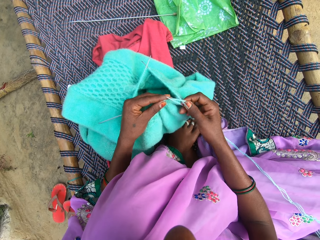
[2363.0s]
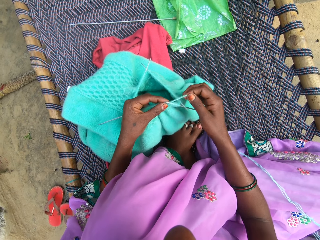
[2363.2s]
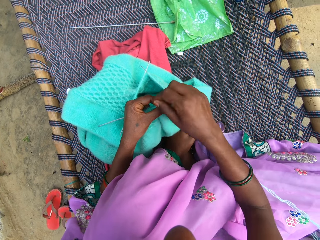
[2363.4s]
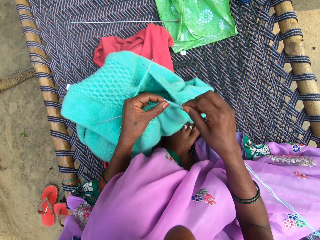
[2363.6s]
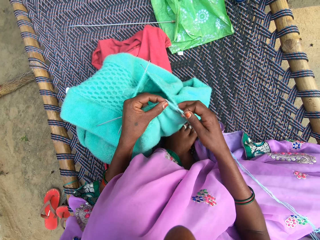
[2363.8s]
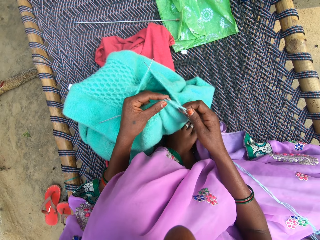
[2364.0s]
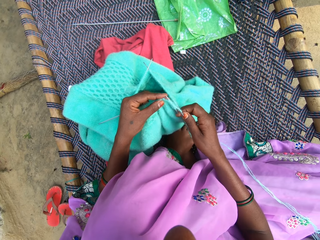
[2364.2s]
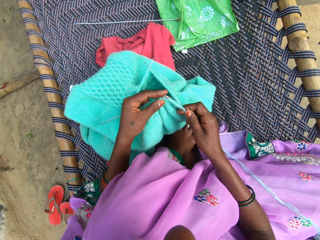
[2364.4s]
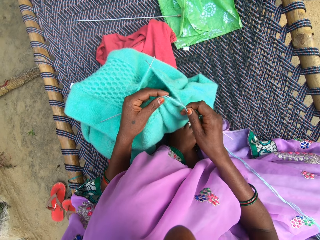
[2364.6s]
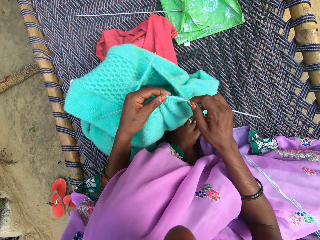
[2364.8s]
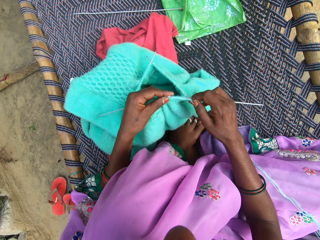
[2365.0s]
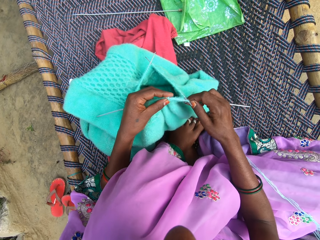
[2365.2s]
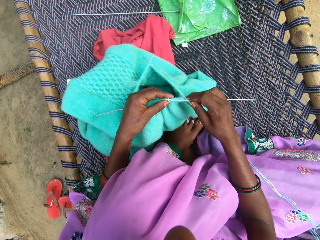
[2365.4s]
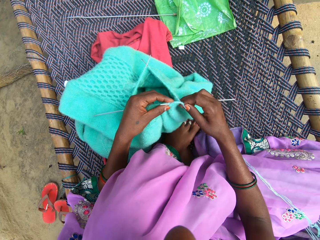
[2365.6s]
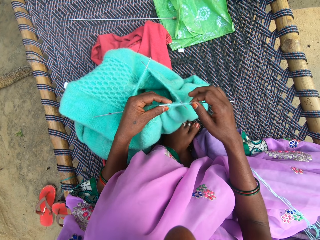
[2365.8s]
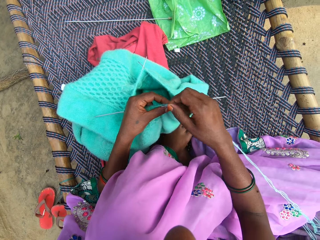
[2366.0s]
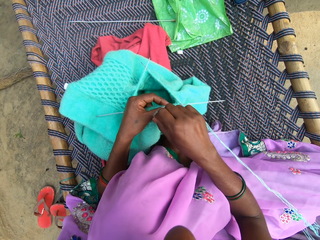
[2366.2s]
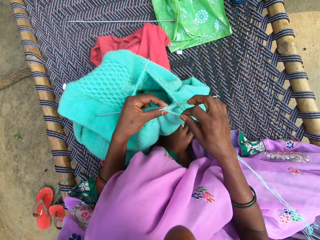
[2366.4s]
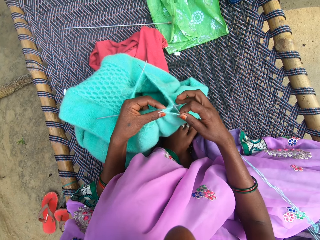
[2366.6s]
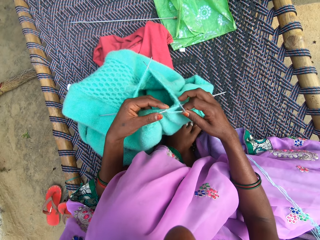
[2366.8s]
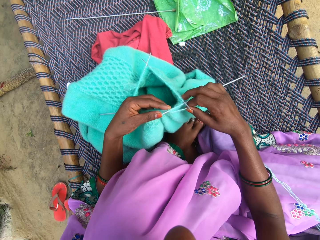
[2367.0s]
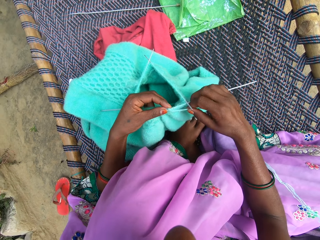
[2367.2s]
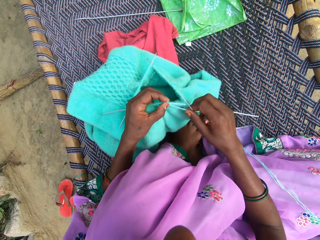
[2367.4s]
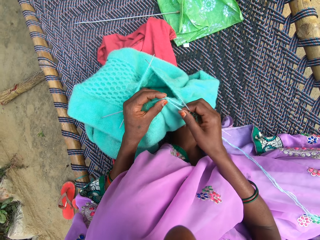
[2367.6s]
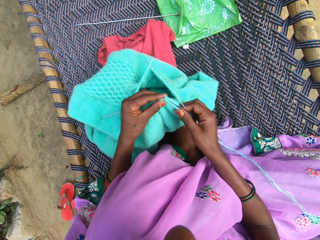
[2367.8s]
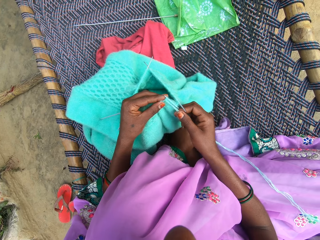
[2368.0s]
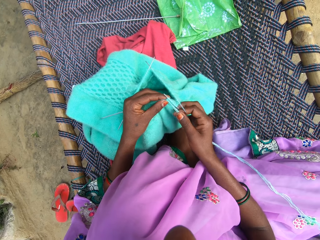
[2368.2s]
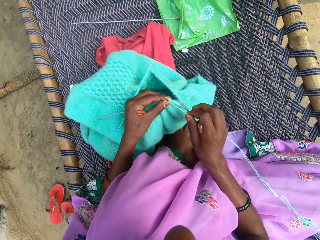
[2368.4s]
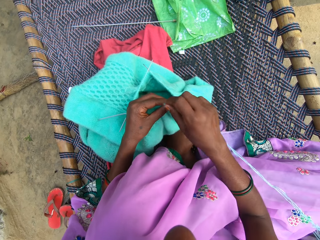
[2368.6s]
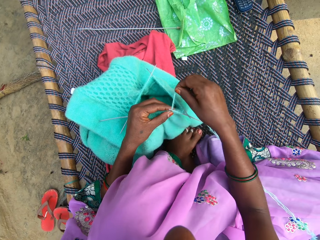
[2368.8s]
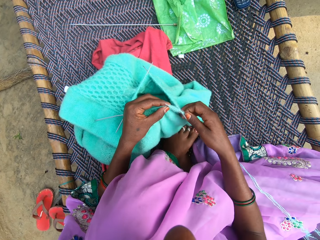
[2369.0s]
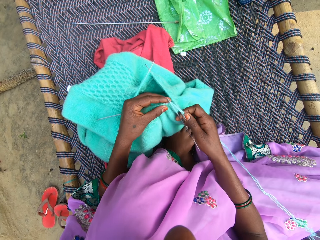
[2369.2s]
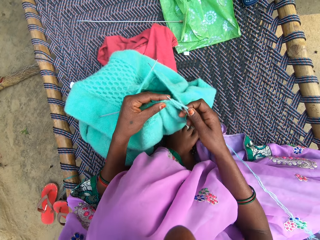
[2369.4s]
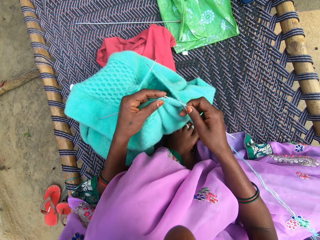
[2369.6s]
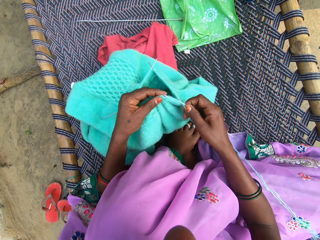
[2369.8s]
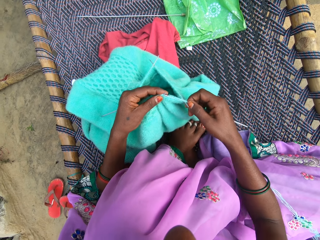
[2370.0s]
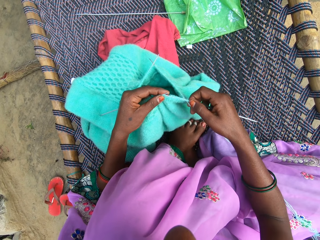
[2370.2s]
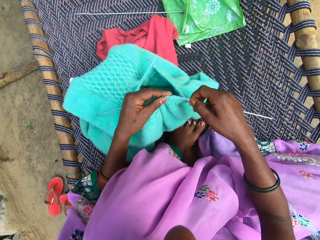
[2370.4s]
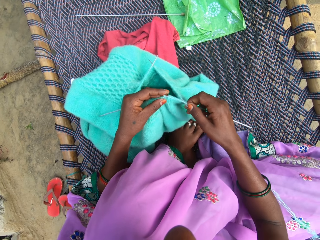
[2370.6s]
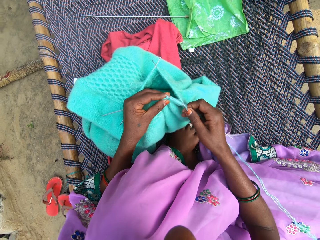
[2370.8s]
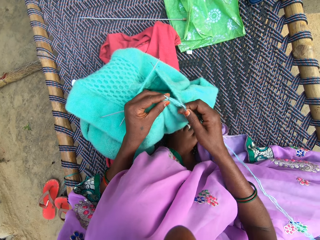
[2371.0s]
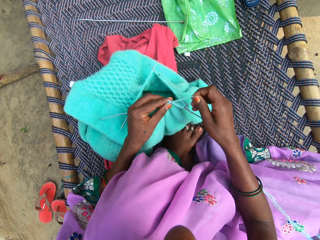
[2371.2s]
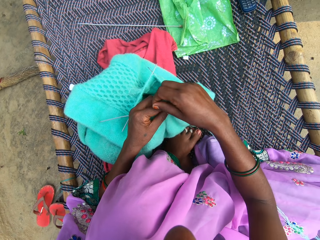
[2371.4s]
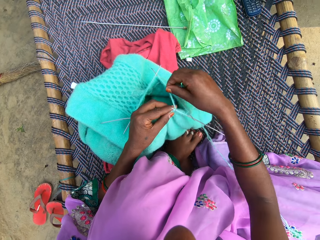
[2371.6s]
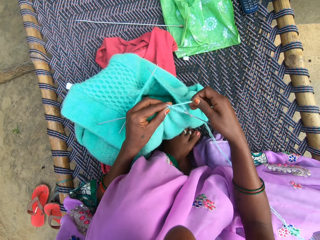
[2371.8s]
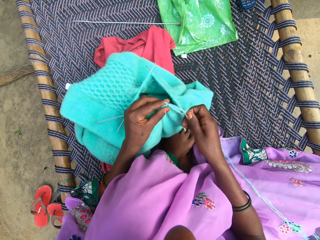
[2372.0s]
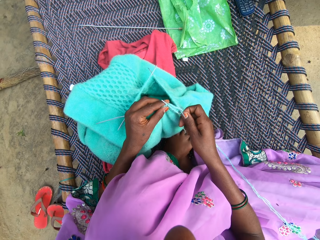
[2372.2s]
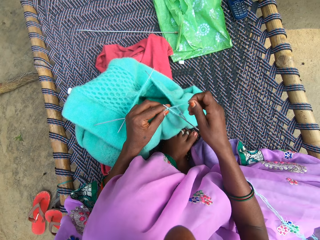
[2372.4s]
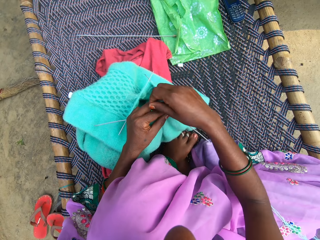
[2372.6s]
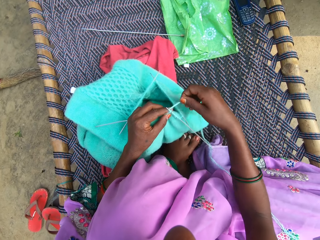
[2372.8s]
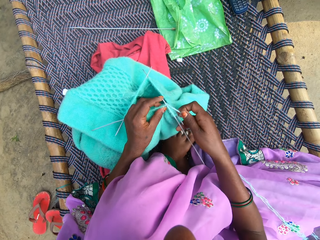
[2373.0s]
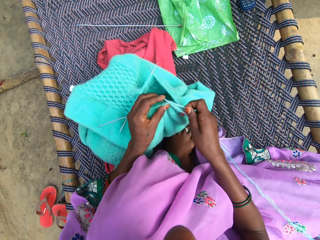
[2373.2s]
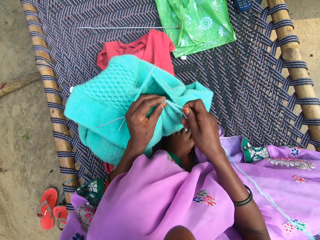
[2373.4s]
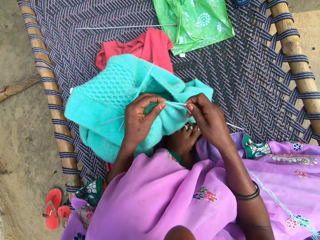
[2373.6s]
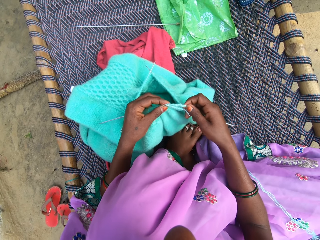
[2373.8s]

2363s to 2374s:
The camera wearer knits the cloth. They round the wool on the cloth. They knit the cloth. They round the wool on the cloth. They knit the cloth. They round the wool on the cloth. They knit the cloth. They round the wool on the cloth.

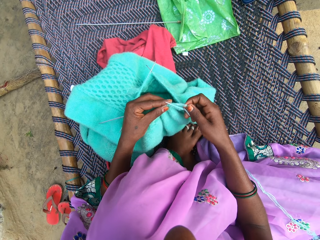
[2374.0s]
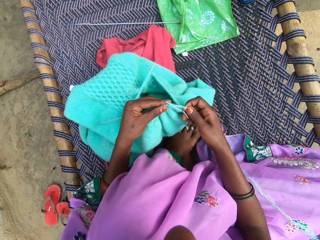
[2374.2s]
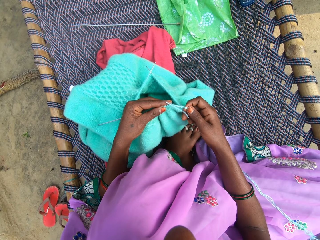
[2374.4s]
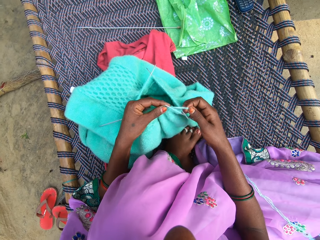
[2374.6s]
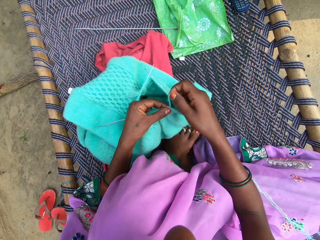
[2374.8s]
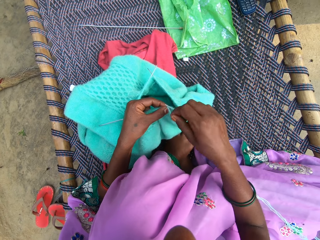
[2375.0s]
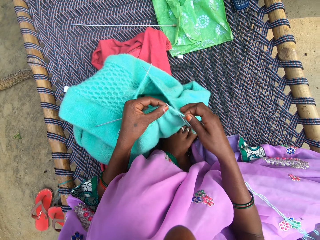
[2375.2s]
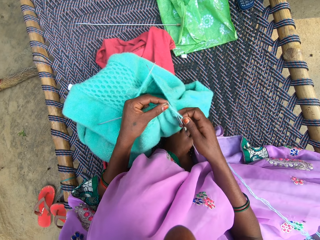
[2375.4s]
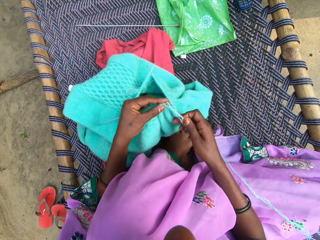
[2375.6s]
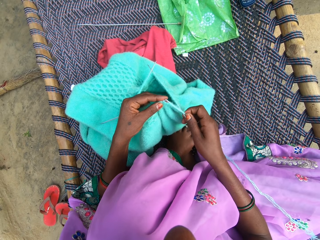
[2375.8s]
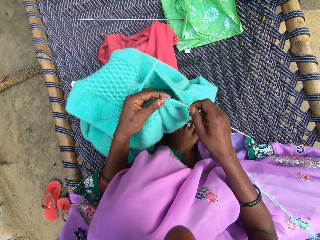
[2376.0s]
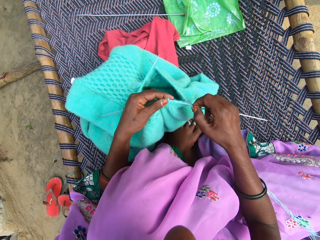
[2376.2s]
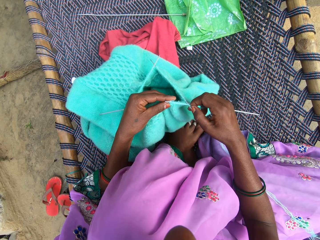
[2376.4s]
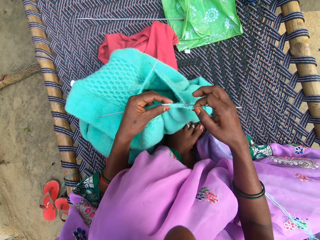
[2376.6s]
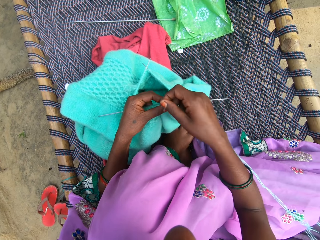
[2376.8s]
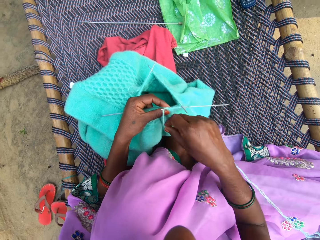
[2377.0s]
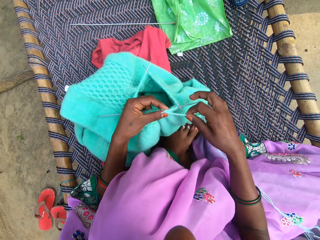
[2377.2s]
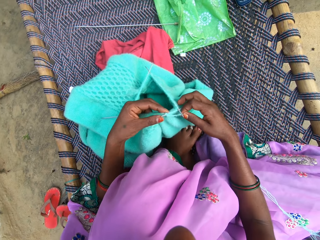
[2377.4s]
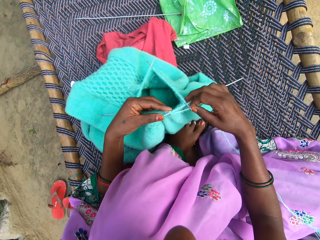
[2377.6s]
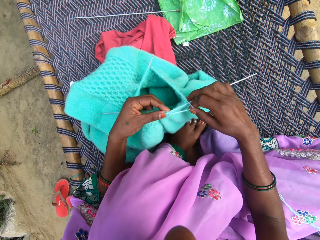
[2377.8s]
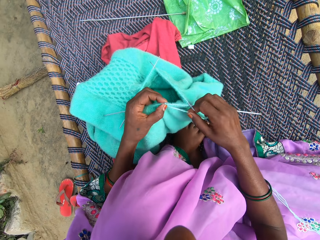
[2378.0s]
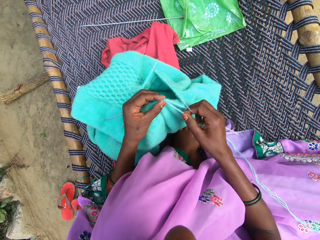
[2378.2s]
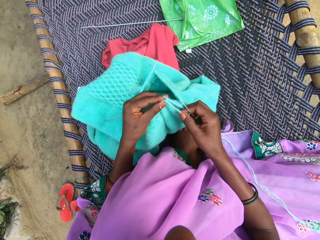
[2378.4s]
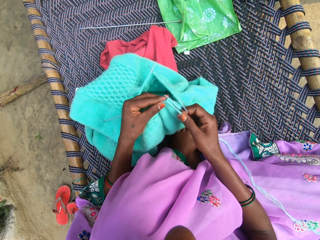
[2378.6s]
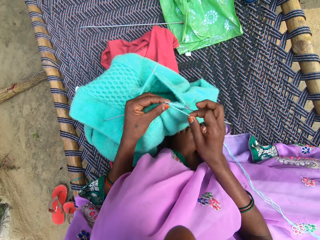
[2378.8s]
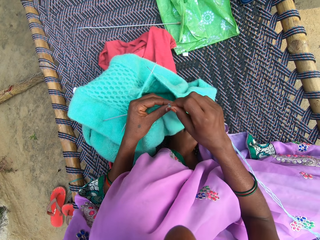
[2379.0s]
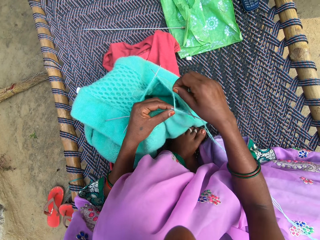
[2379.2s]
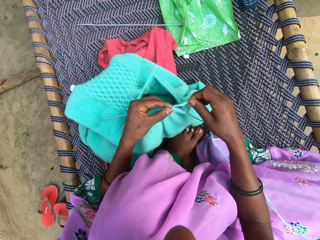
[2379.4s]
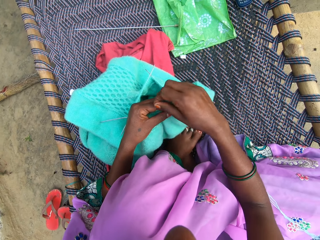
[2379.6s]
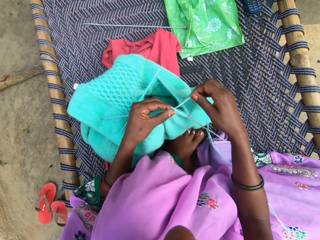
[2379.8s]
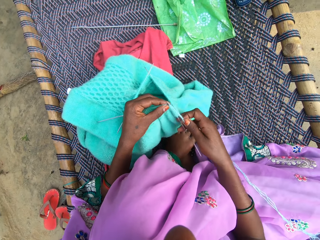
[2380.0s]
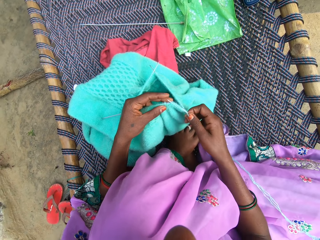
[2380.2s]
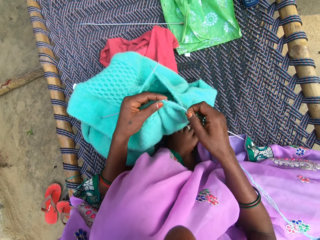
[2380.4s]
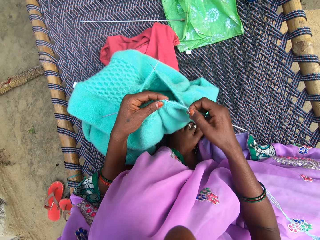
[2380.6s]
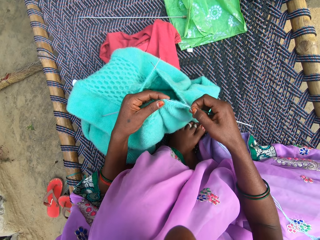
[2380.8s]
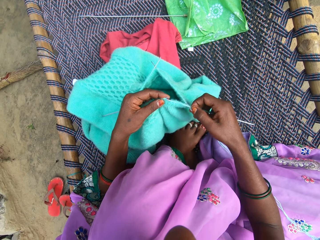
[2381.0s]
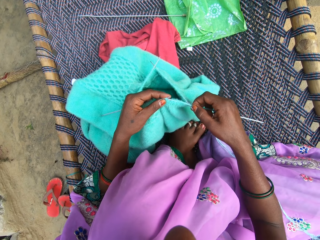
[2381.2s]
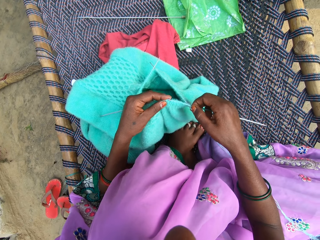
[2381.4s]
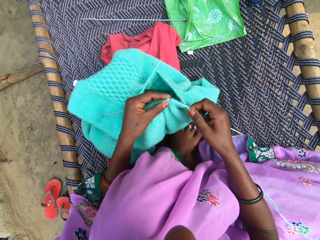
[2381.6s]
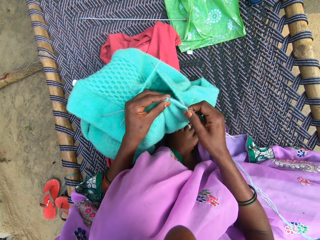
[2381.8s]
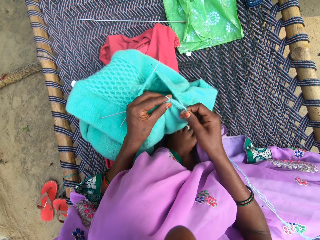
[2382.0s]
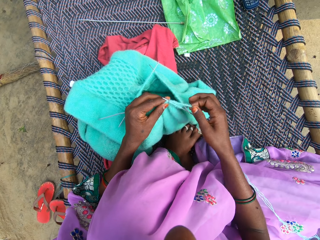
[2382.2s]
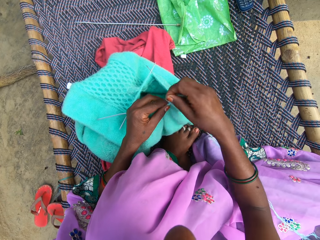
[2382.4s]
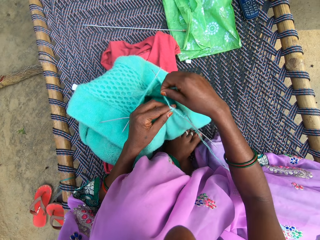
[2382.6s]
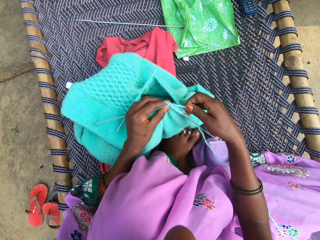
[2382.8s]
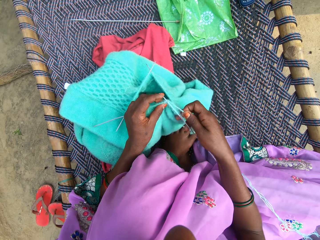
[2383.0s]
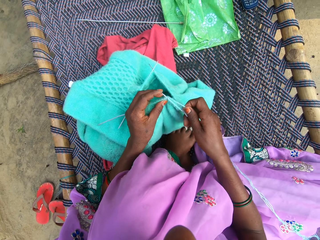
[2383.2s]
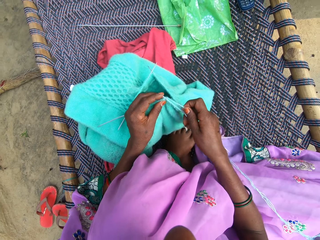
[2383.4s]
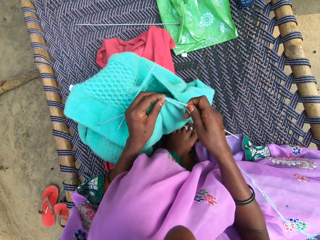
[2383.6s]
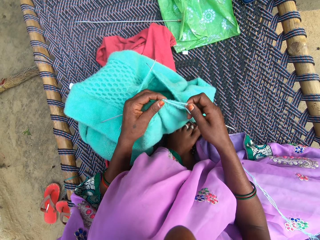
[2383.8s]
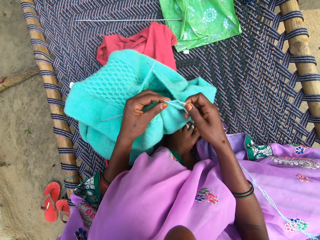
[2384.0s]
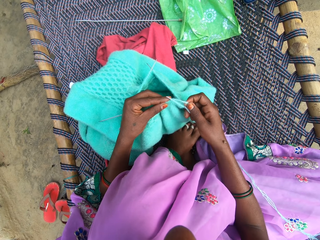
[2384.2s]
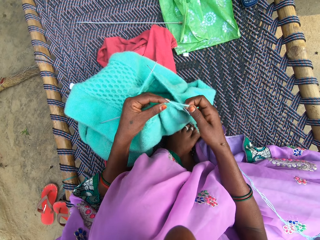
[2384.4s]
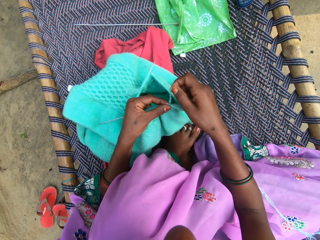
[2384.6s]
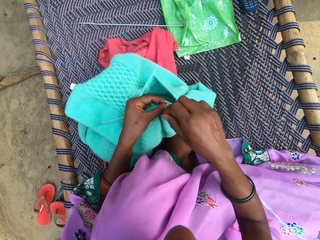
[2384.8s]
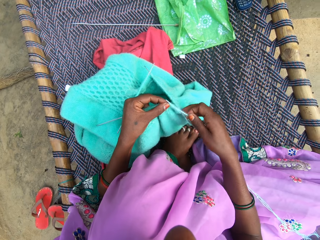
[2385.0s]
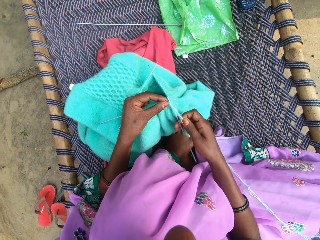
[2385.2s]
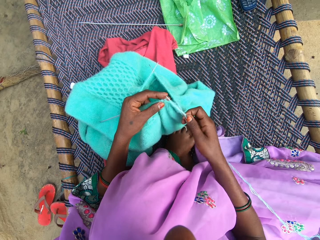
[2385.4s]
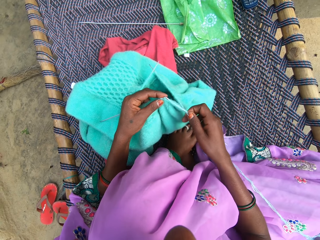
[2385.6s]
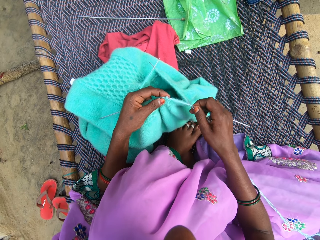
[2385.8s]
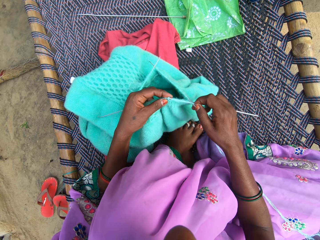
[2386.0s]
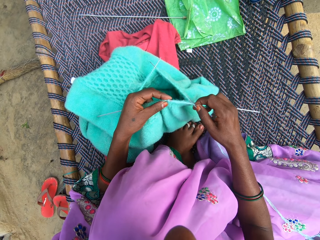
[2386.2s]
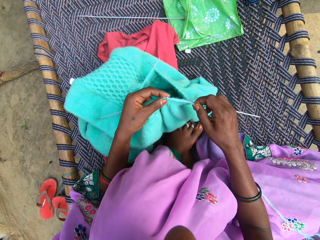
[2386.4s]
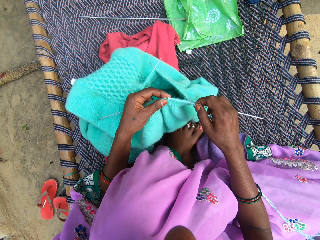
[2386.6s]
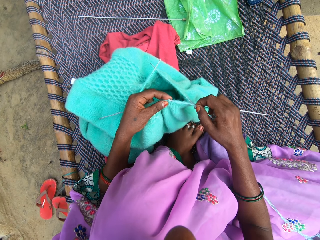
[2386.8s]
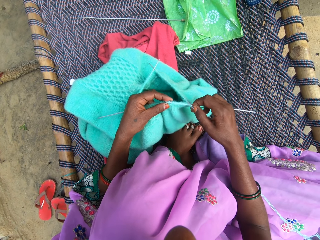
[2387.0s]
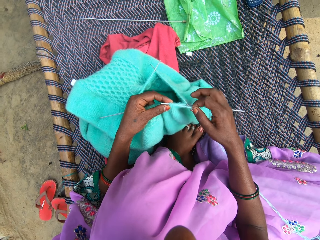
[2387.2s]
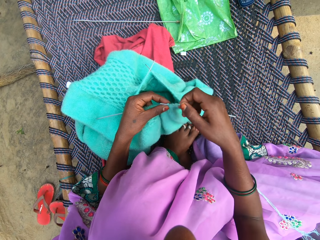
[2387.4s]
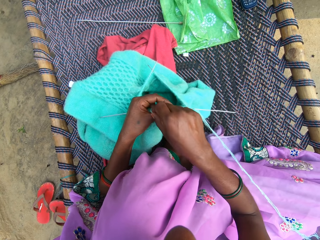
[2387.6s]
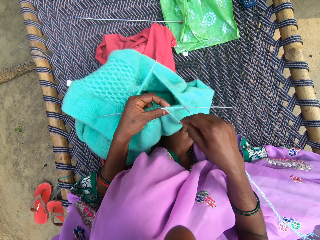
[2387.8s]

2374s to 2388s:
The camera wearer knits the cloth. They round the wool on the cloth. They knit the cloth. They round the wool on the cloth. They knit the cloth. They round the wool on the cloth. They knit the cloth. They round the wool on the cloth. They knit the cloth. They round the wool on the cloth. They knit the cloth.
